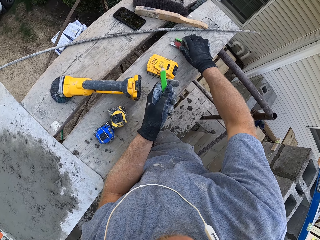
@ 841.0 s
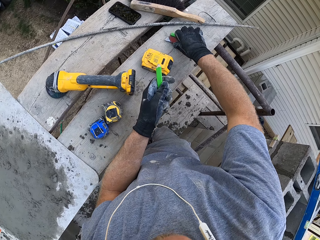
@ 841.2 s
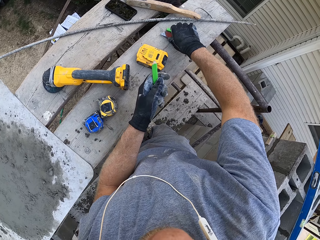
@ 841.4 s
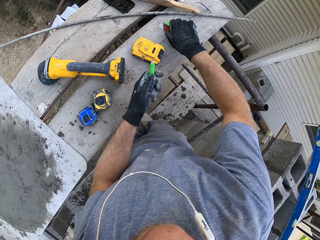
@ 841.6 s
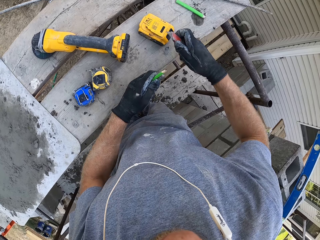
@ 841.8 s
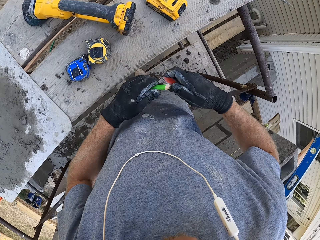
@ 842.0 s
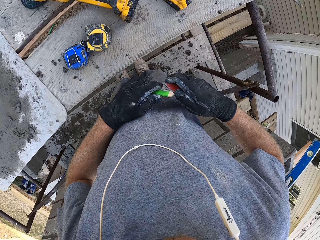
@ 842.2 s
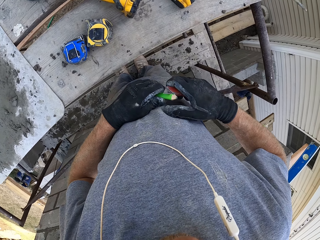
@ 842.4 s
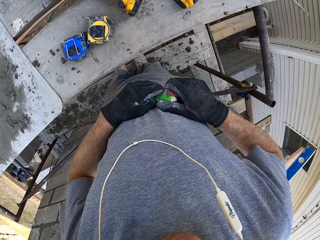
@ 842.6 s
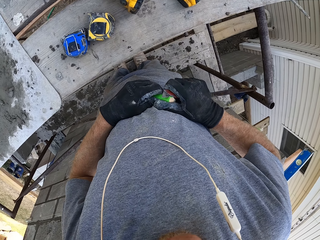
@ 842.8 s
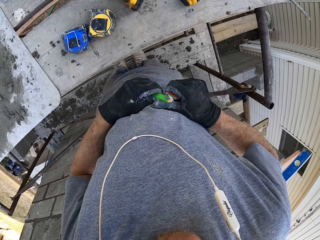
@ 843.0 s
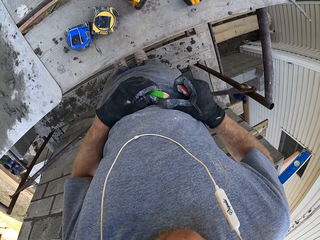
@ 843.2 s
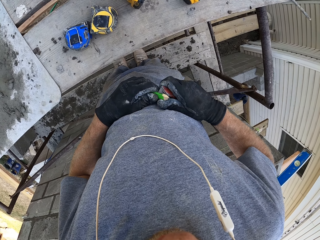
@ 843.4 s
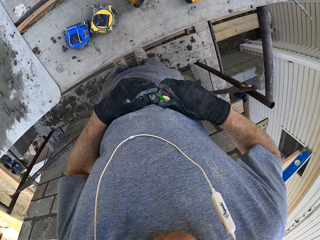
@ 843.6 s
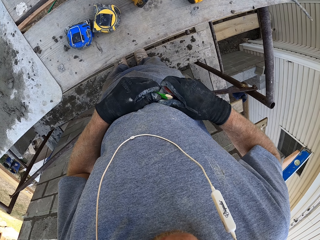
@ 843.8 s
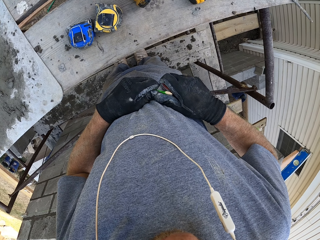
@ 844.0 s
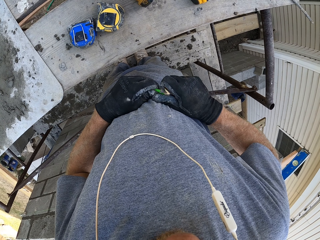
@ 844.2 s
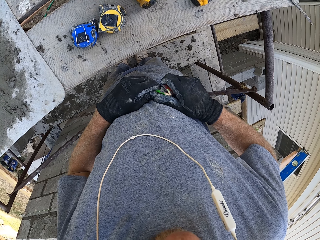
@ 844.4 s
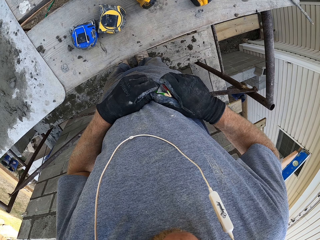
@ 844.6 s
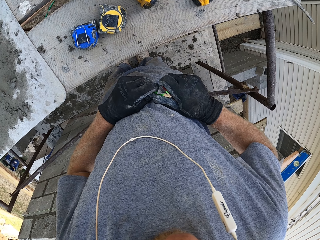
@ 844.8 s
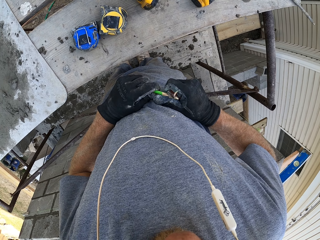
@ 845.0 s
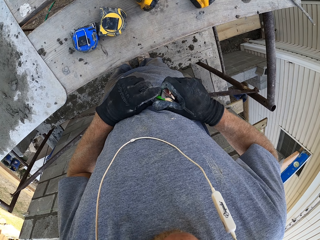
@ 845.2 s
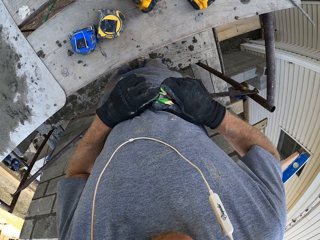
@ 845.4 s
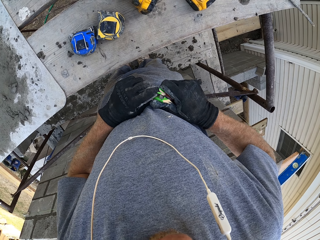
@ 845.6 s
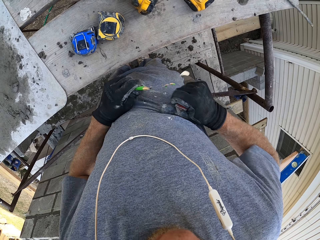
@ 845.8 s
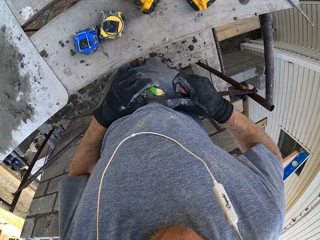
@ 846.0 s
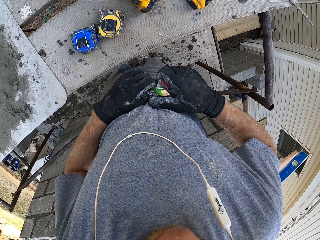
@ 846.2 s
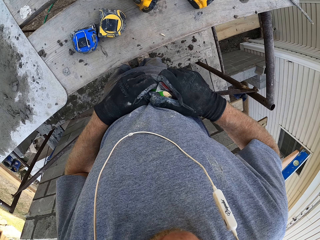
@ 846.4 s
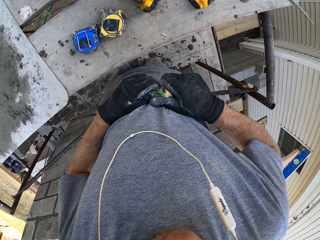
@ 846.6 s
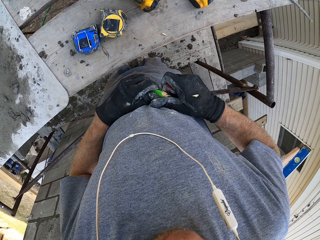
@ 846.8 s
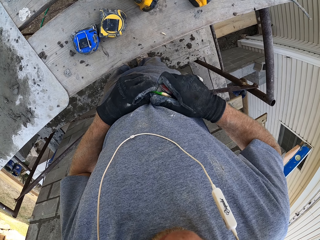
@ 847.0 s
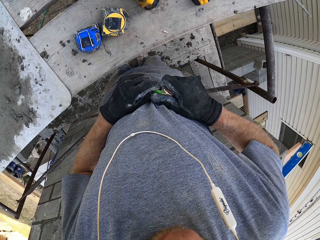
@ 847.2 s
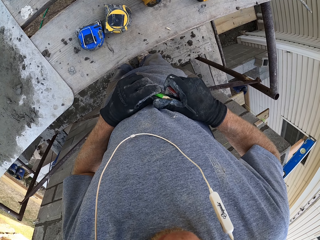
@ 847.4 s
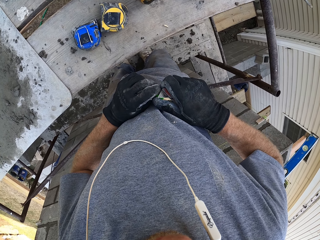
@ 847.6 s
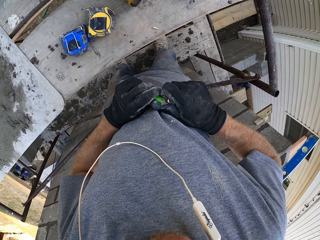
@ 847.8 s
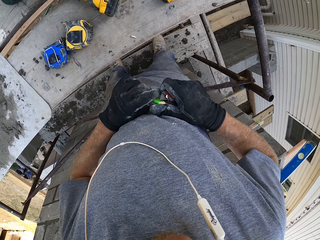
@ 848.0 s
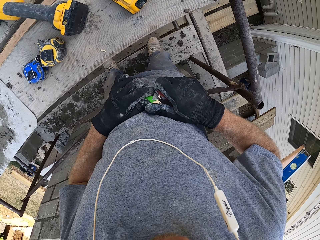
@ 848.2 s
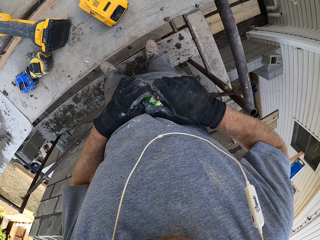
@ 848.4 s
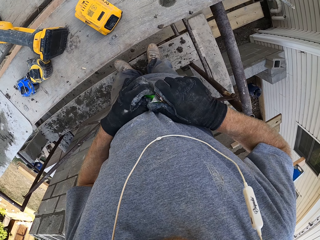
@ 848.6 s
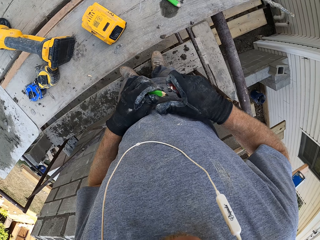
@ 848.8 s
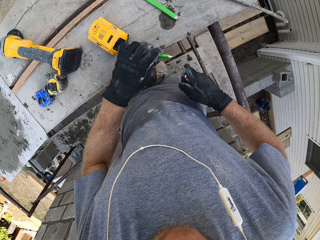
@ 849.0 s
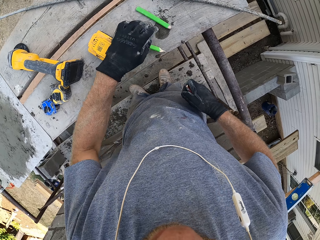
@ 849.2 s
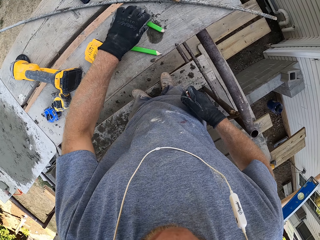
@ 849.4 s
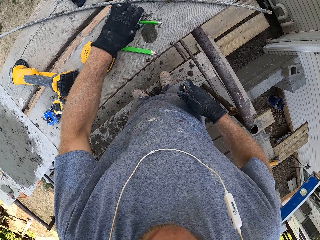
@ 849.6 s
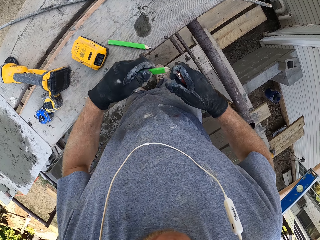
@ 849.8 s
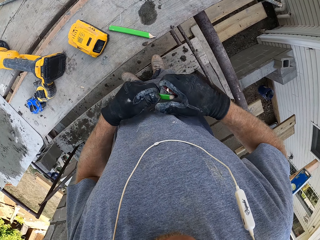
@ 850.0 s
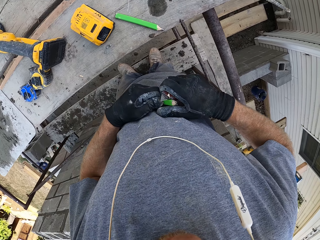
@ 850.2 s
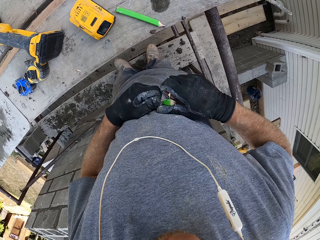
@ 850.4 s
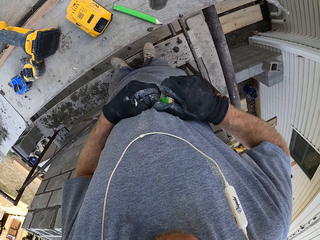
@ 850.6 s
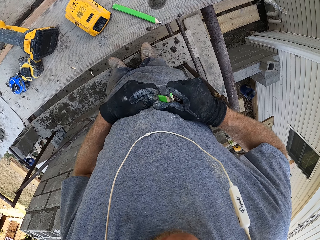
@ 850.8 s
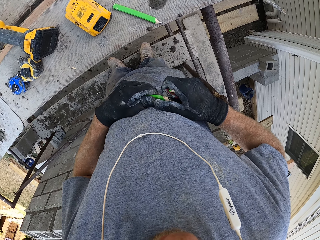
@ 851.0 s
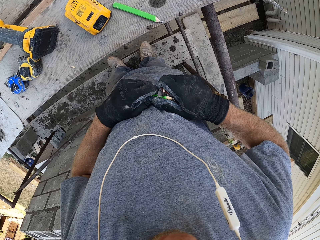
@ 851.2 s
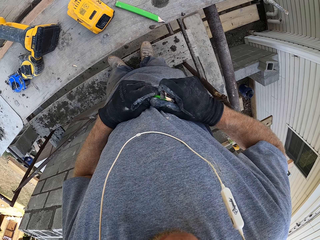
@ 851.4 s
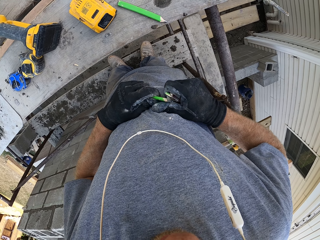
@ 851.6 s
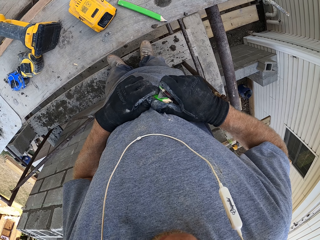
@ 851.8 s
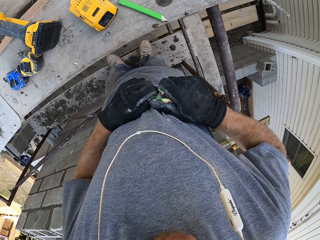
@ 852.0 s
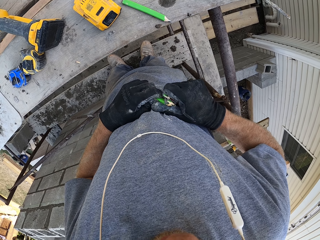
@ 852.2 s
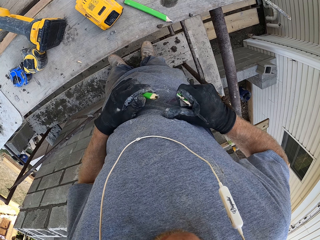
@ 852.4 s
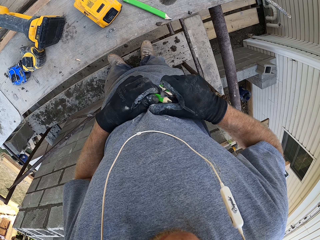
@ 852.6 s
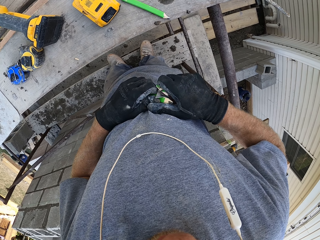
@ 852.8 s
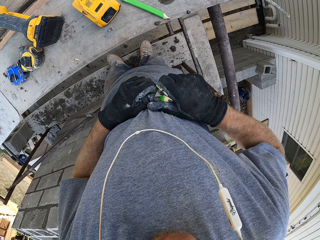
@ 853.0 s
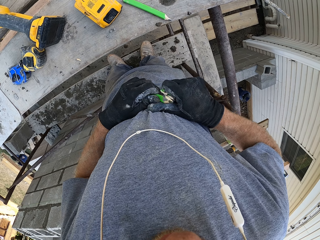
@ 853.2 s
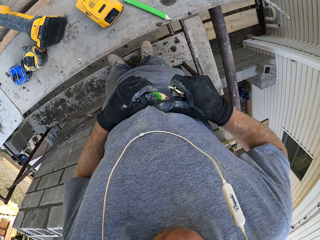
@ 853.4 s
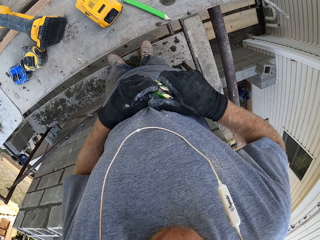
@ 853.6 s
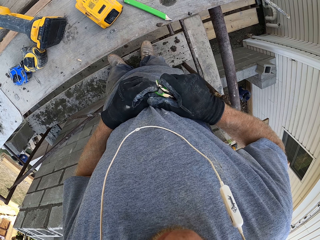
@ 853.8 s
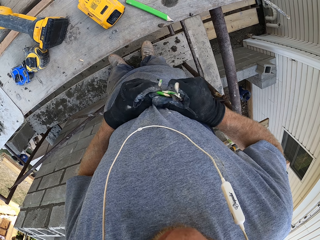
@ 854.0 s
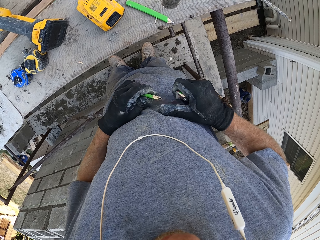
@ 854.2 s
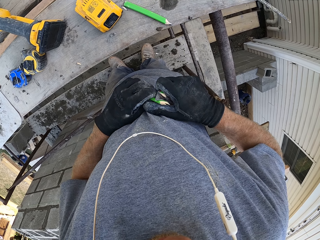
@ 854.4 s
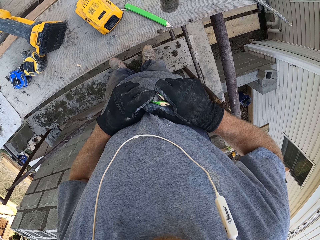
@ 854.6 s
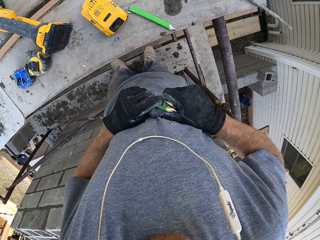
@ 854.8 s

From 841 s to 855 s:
The camera wearer picks the retractable knife. They sharpen a pencil. They put down the pencil. They pick the pencil. They sharpen the pencil.

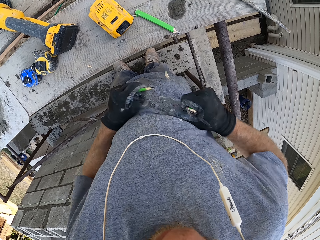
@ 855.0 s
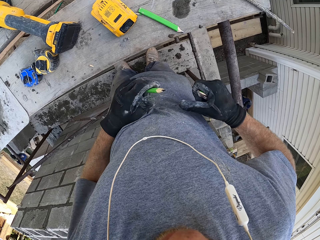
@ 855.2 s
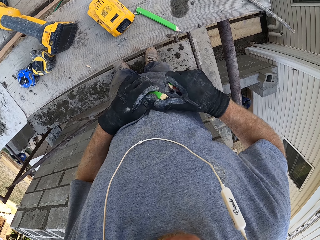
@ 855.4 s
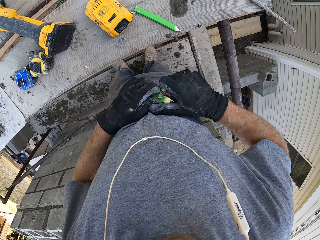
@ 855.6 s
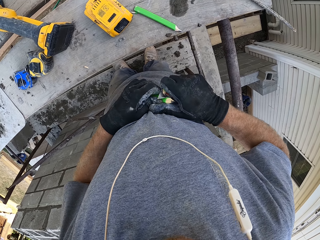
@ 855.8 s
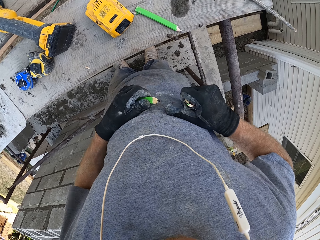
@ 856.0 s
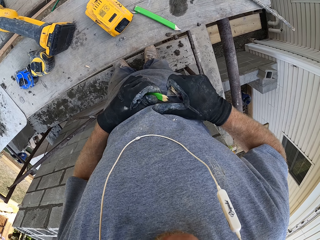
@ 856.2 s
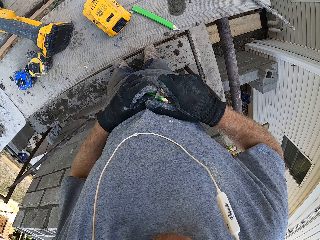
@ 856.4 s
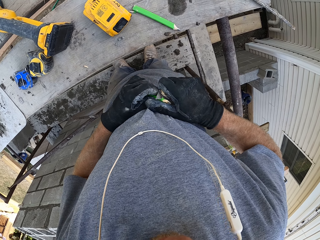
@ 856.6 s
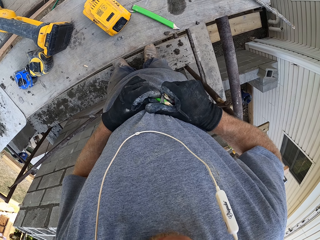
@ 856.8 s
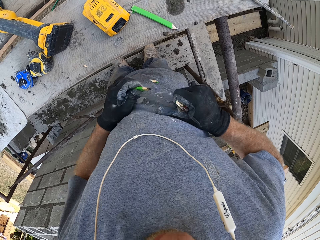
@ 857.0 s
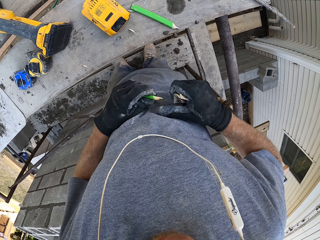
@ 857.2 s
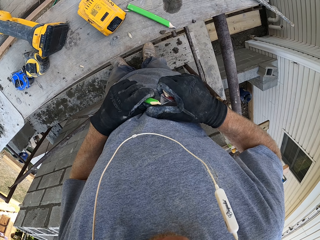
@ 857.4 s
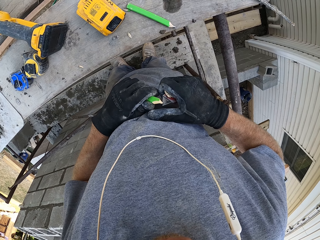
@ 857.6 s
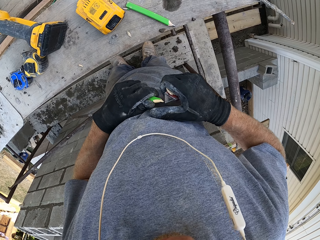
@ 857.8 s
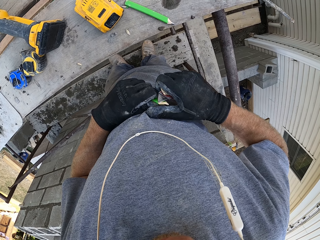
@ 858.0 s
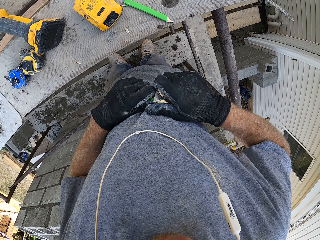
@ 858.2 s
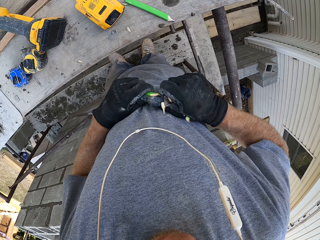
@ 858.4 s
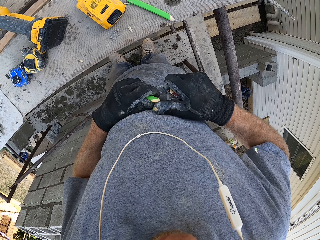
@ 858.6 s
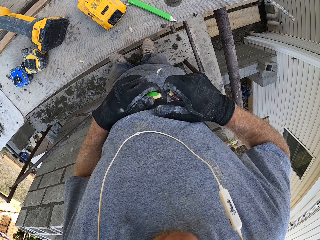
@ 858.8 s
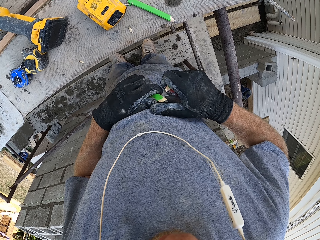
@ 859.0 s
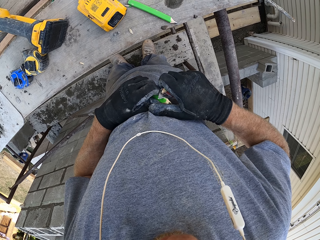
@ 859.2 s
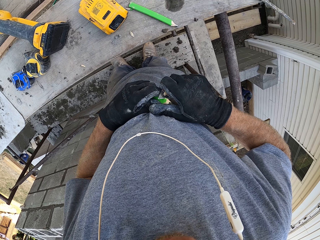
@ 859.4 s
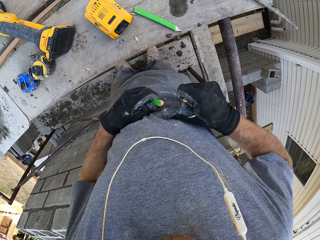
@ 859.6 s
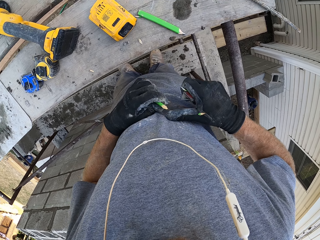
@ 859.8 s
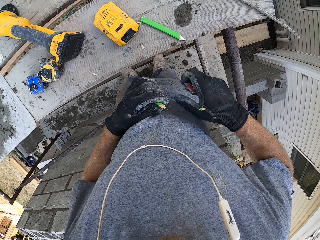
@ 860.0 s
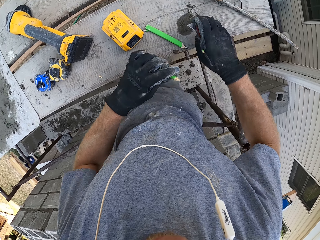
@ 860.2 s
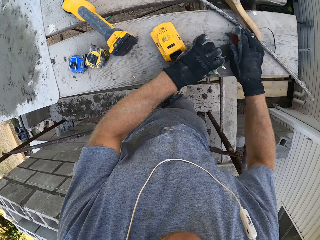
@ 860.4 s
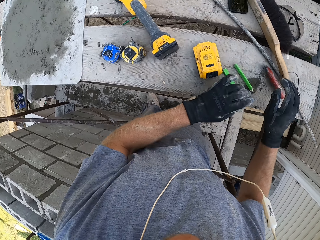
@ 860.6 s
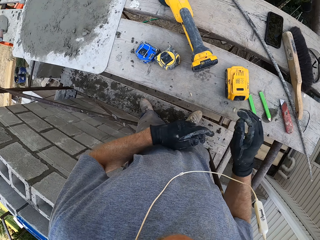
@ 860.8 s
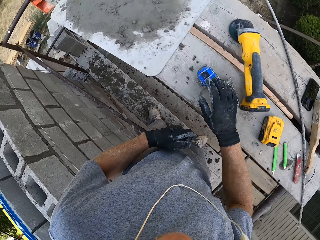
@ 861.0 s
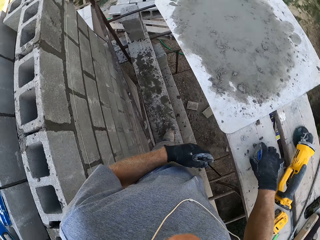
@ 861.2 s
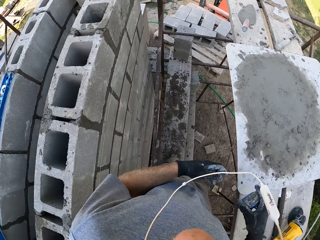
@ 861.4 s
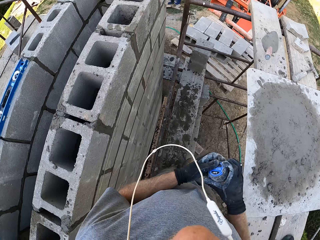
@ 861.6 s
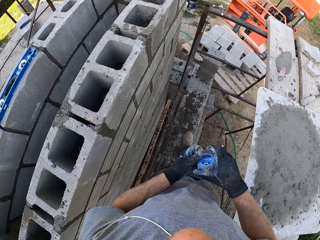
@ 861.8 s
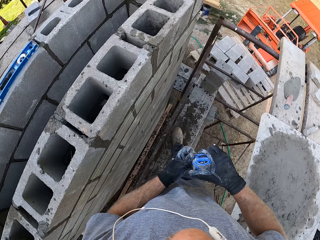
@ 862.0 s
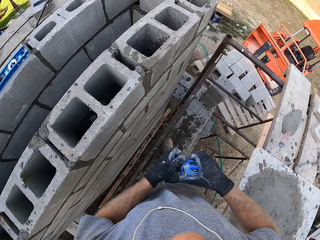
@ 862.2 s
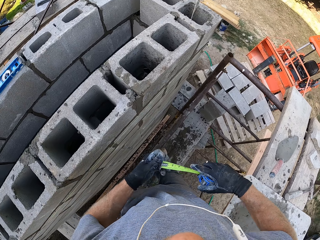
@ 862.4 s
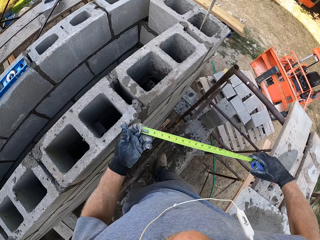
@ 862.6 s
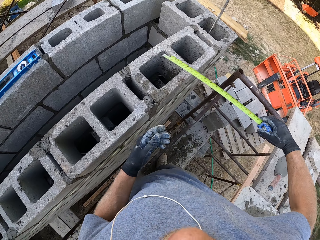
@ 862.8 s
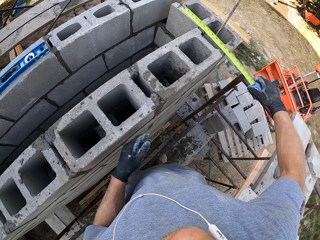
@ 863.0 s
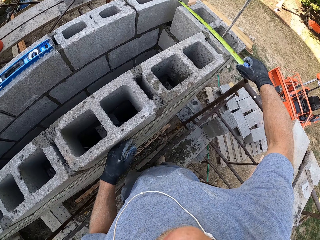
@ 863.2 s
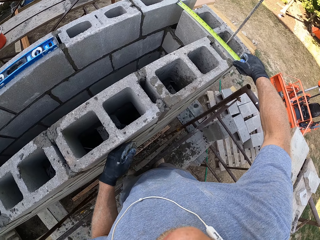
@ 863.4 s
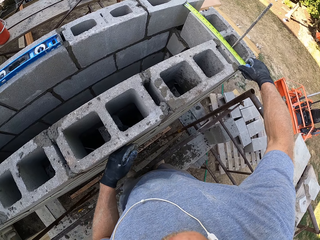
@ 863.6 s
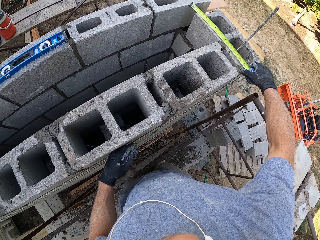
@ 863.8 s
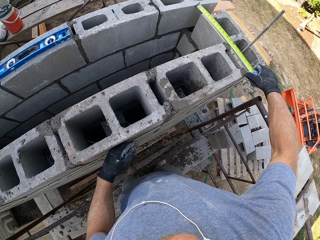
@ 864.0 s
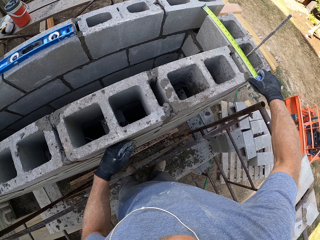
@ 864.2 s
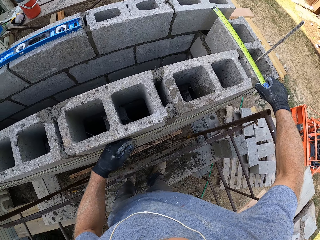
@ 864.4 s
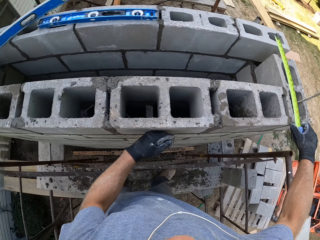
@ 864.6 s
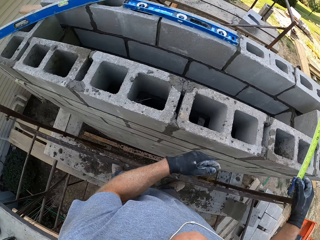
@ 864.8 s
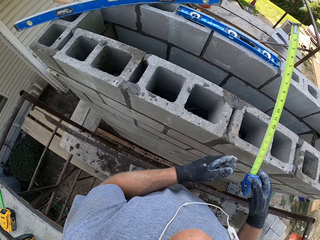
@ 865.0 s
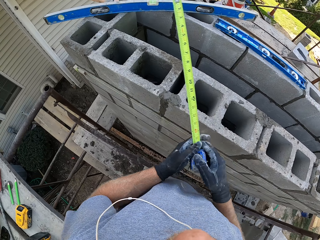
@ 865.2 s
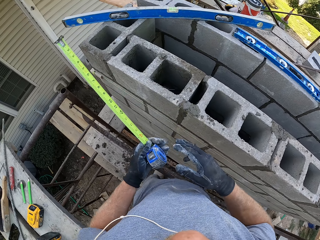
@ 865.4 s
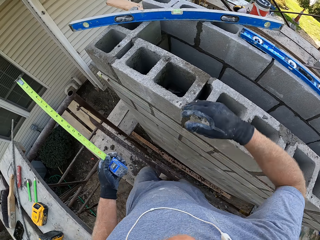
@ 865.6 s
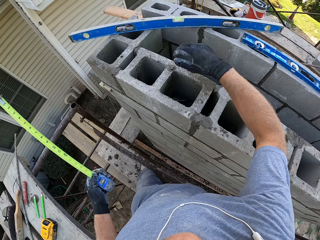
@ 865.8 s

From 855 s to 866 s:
The camera wearer puts down the retractable knife and the pencil. They pick the tape measure. They walk around. They measure the blocks.
